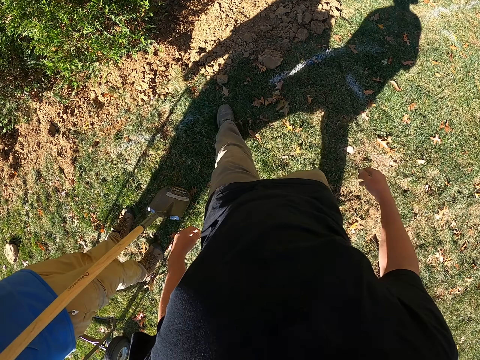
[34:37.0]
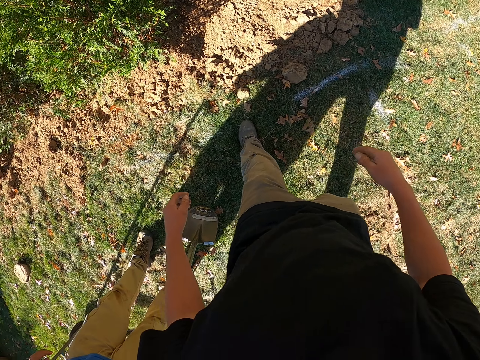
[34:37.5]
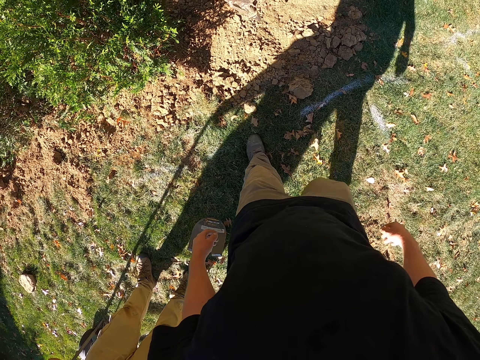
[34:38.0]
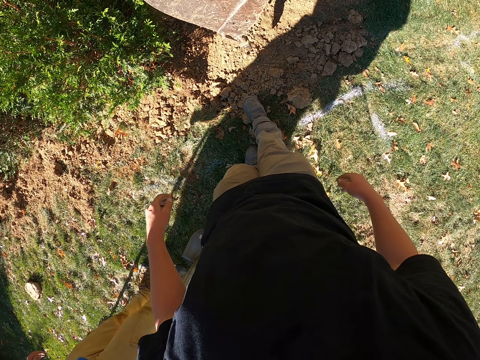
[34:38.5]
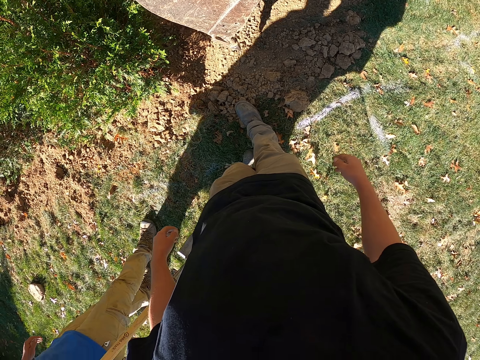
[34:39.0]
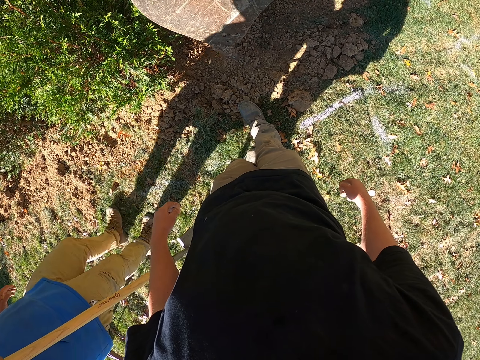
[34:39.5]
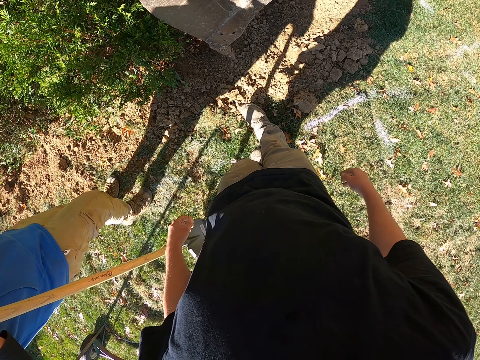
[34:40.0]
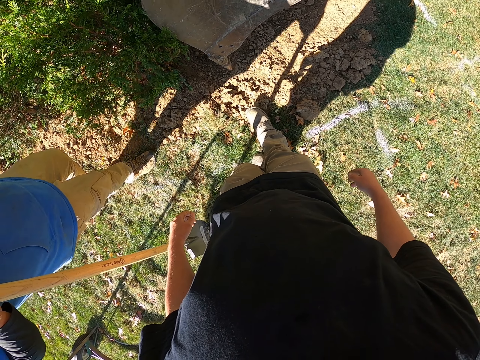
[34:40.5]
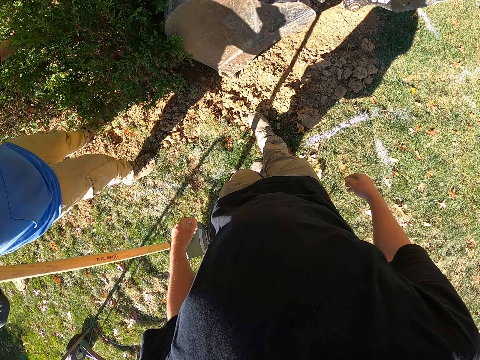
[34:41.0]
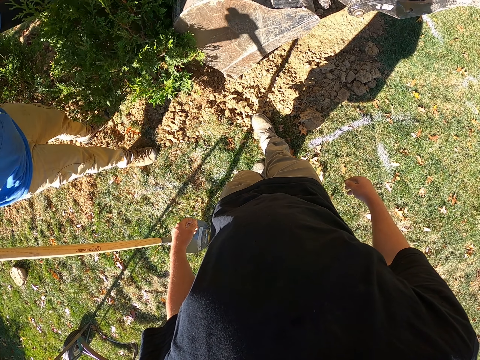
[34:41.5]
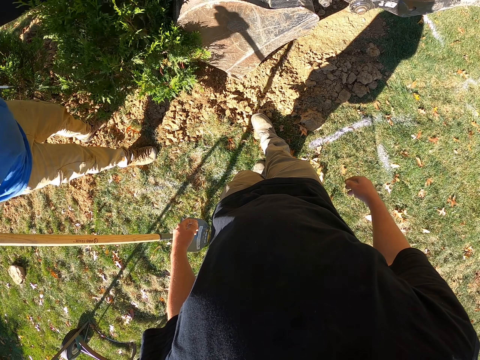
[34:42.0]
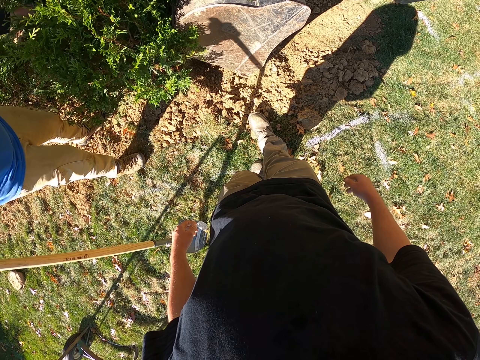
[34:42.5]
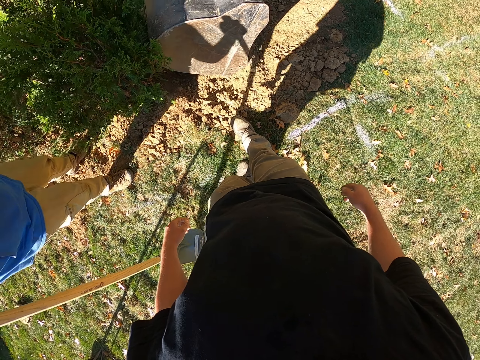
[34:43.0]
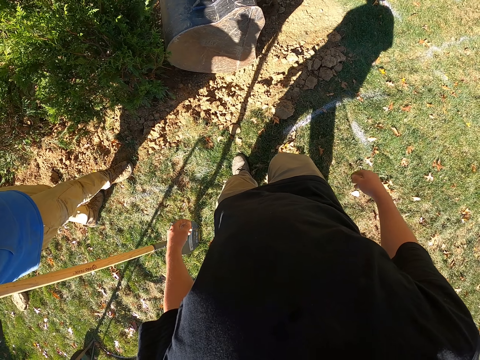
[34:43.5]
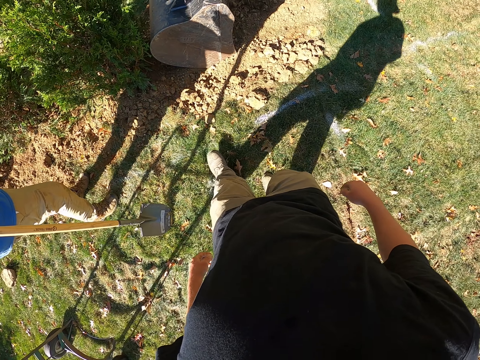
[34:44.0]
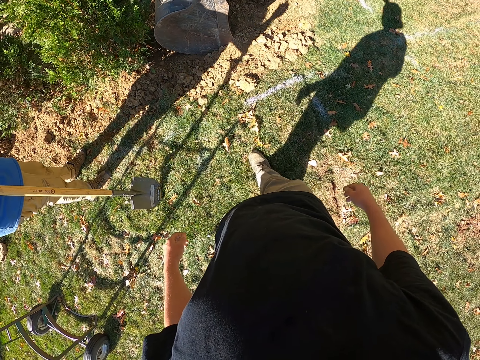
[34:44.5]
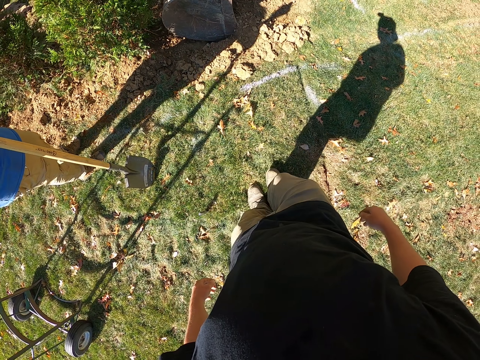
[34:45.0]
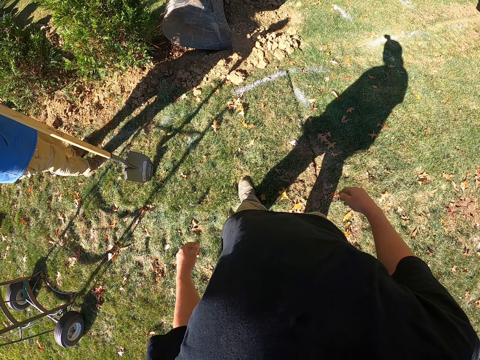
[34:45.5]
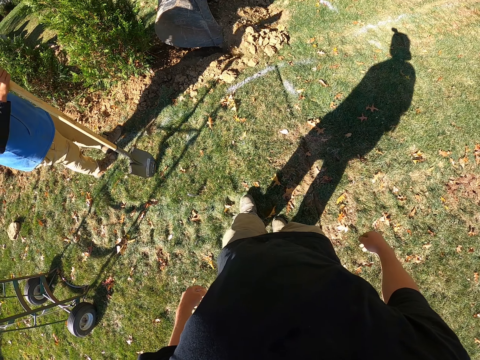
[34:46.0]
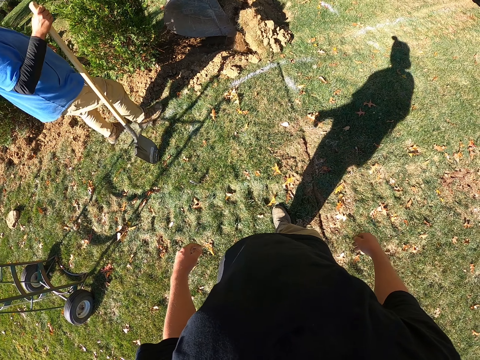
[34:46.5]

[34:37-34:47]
The camera wearer walks ahead. They step on the sand. They look ahead. A person holds the tree with the left hand. The camera wearer walks back.

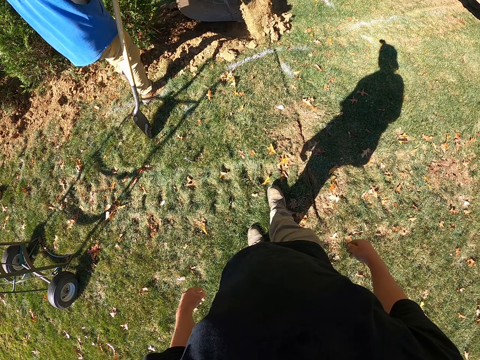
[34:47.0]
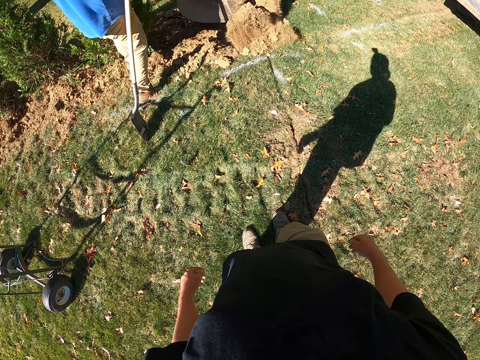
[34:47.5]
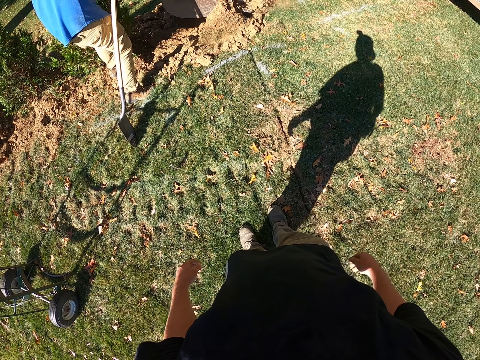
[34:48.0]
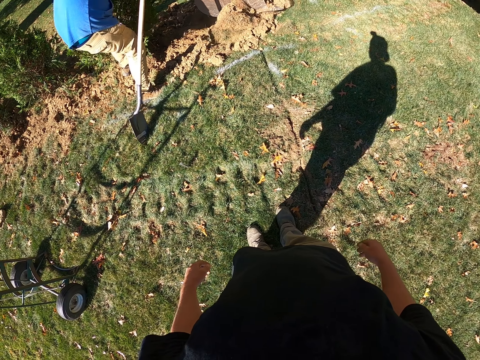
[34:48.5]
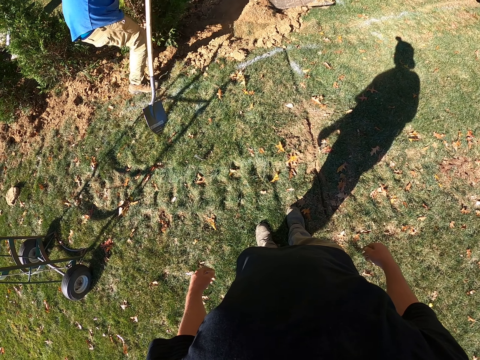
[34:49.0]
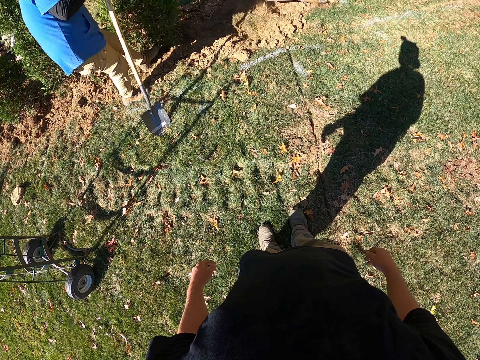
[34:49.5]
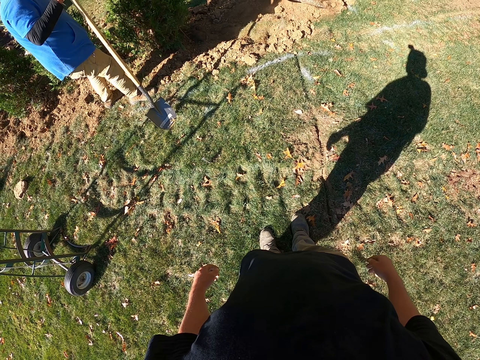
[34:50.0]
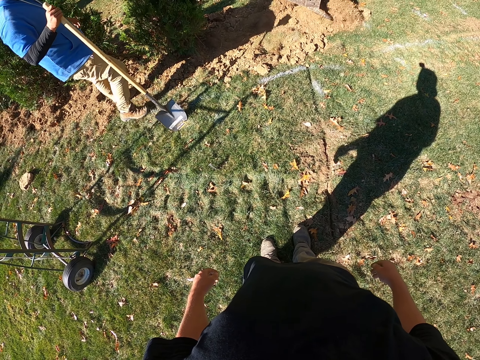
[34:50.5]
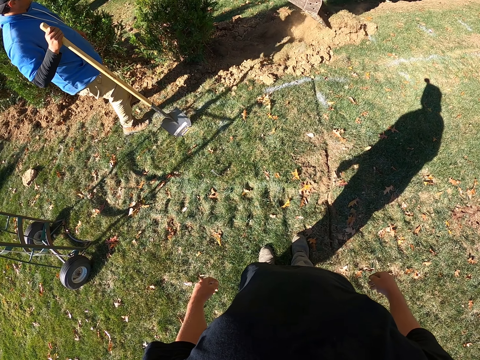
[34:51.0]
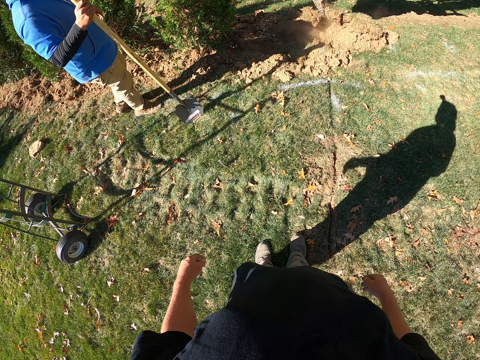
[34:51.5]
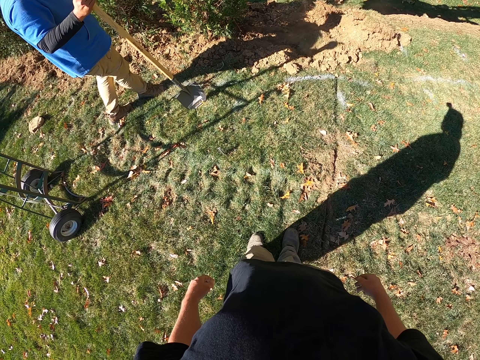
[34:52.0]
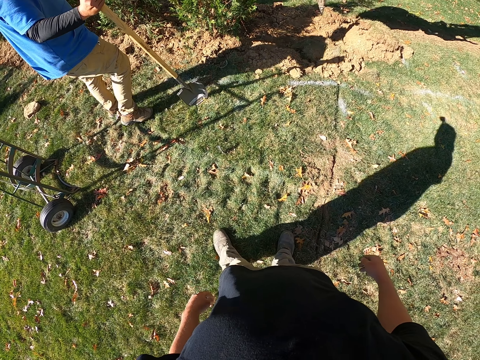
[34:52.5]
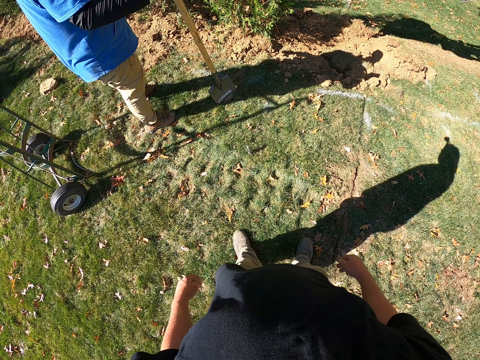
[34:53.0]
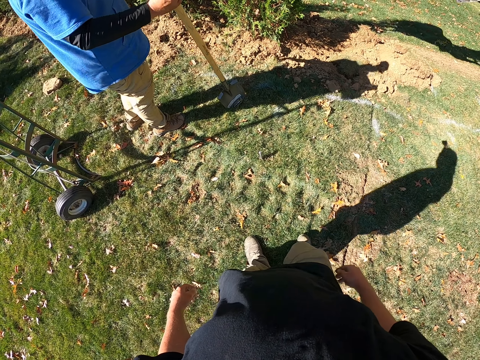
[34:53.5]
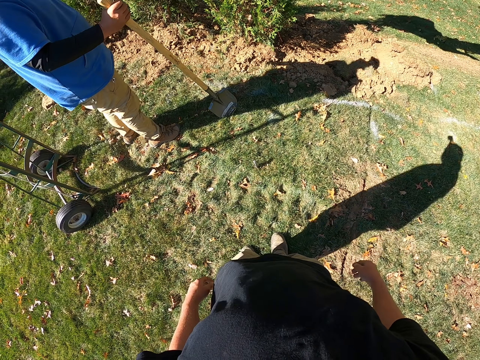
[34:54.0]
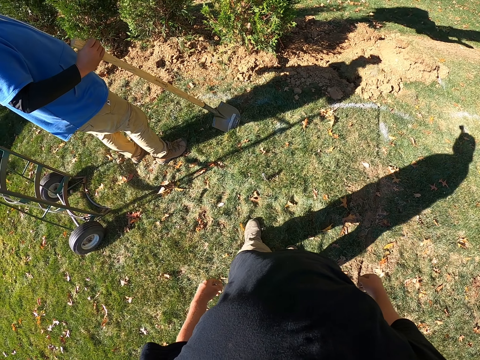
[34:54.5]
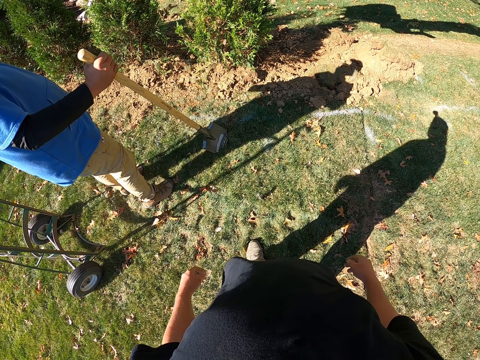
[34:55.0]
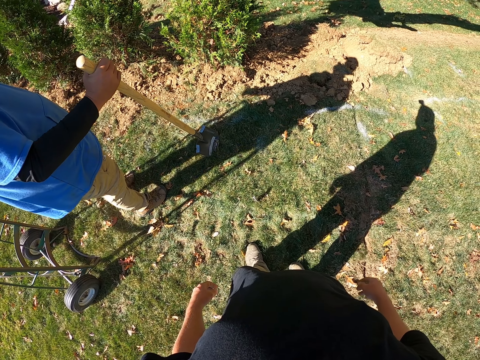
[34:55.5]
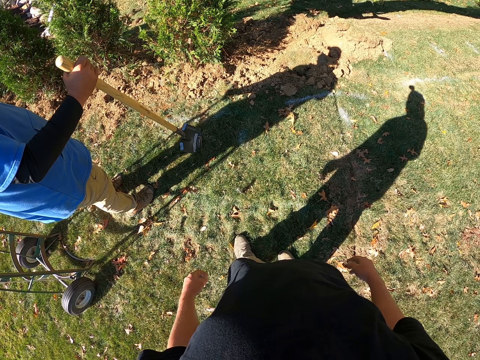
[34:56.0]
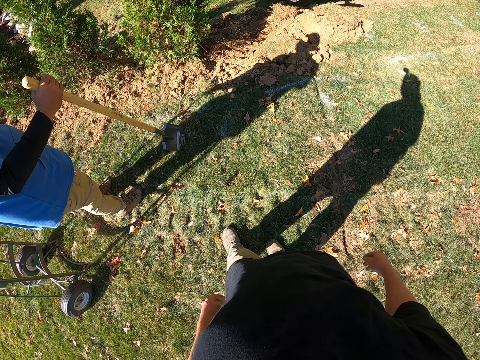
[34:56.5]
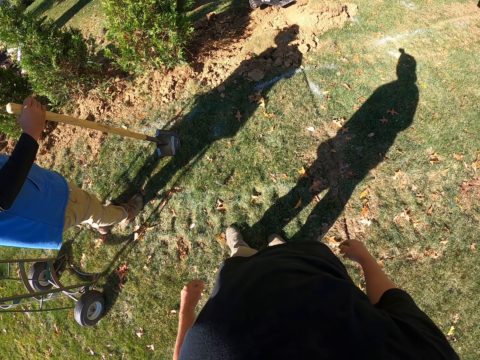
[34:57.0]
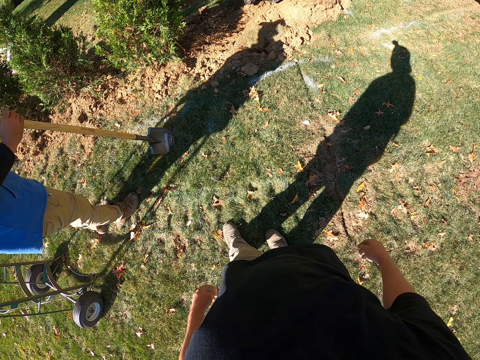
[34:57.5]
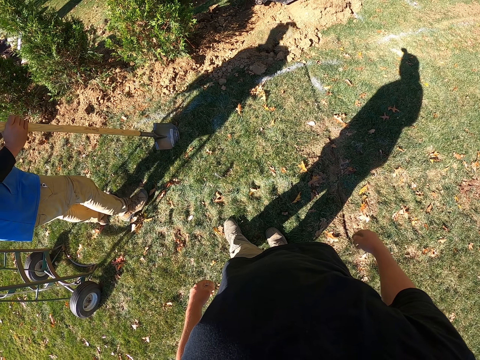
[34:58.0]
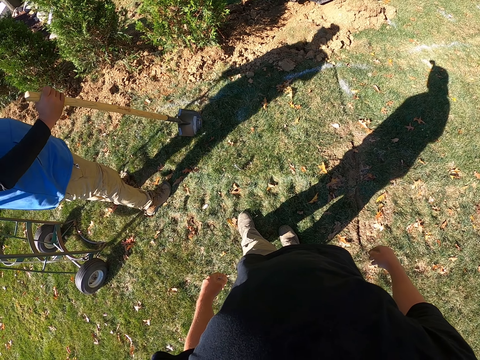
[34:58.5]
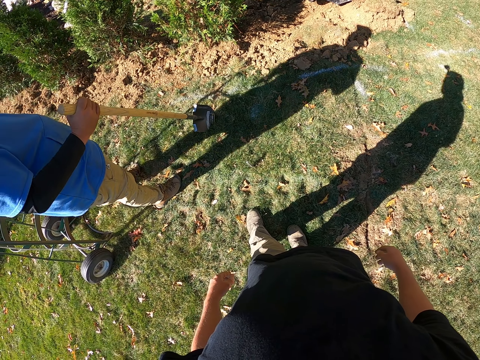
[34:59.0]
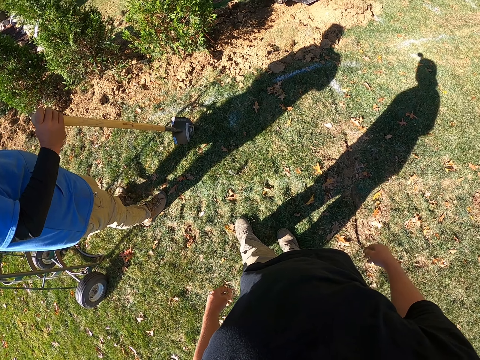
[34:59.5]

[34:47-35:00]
The camera wearer walks backwards. They look ahead. The person holds the spade with the right hand. The camera wearer looks around. They walk ahead. They look down. They look ahead.

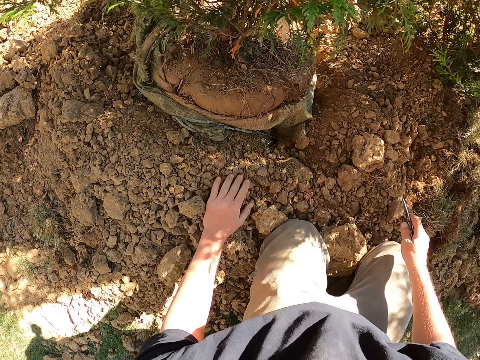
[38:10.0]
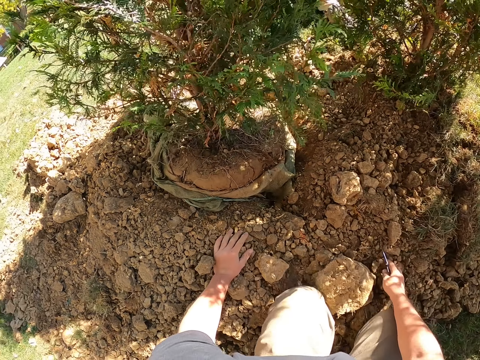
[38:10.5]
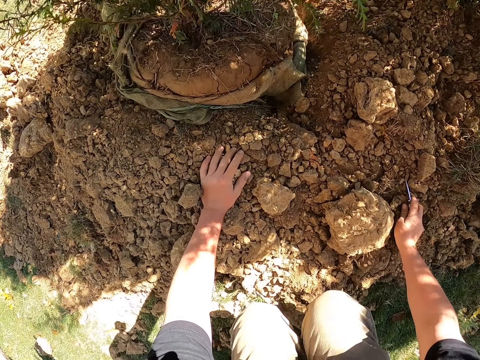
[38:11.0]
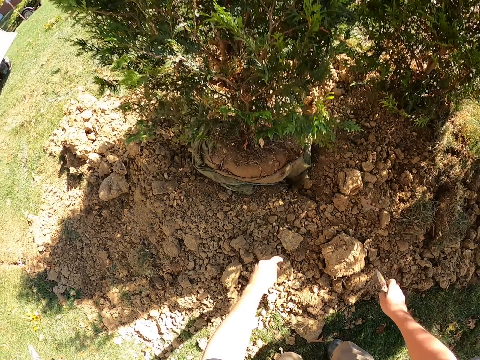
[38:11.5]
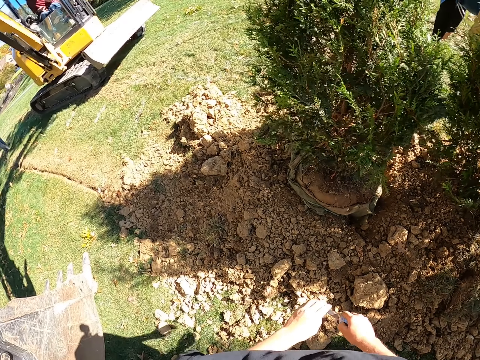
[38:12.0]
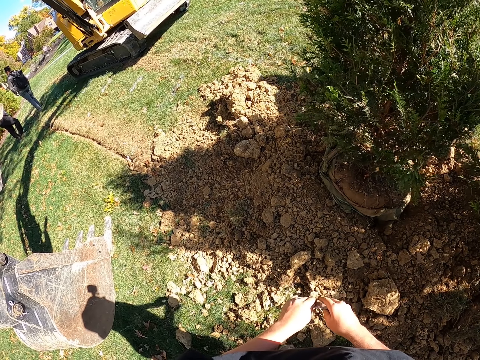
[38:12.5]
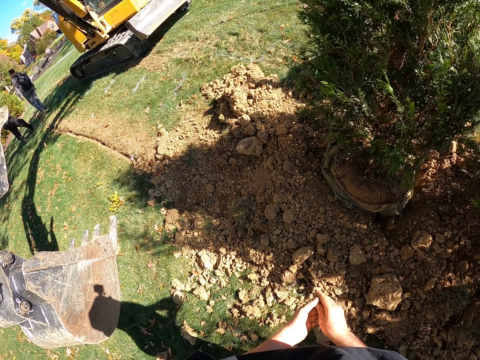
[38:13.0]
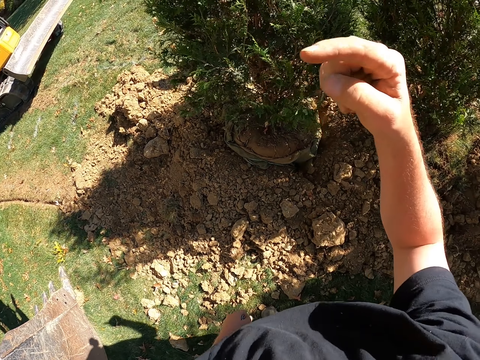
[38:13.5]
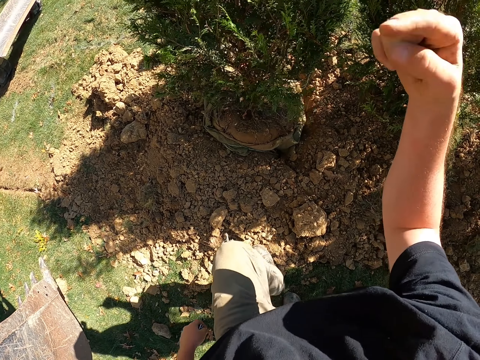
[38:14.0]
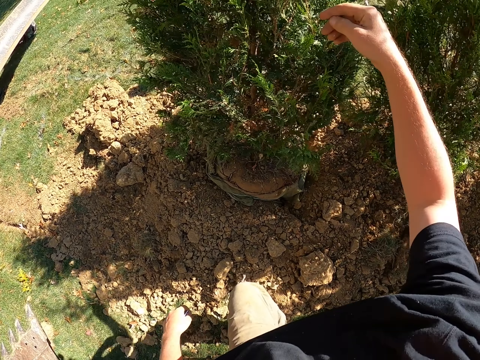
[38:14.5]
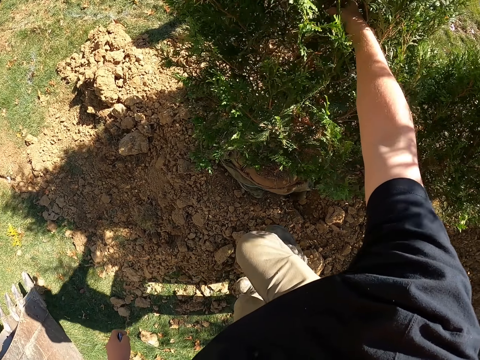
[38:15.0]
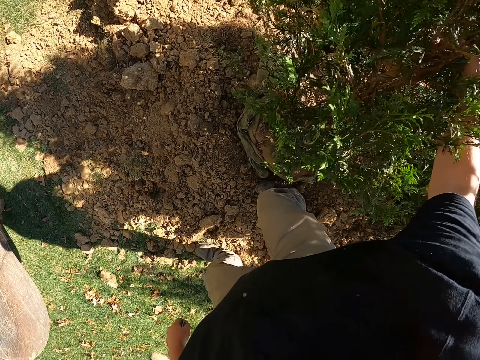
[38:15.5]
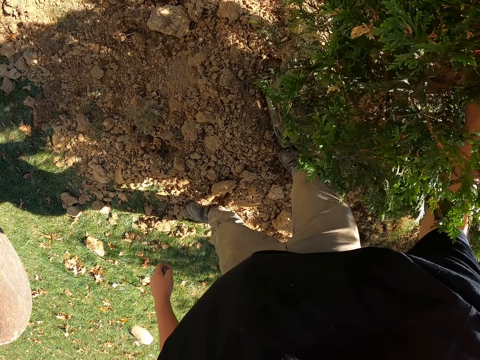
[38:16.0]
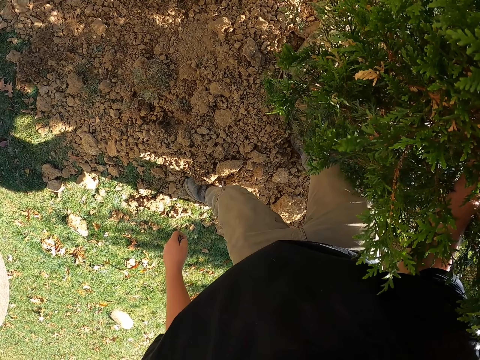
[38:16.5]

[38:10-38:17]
The camera wearer stands up. They fold the utility knife and raise their right hand.
